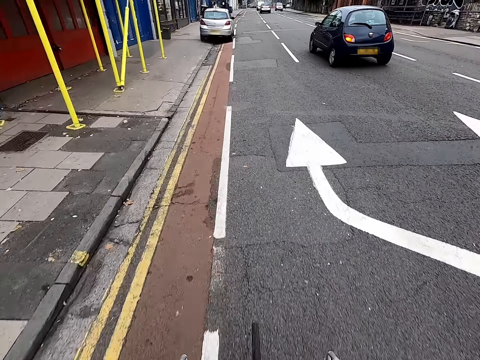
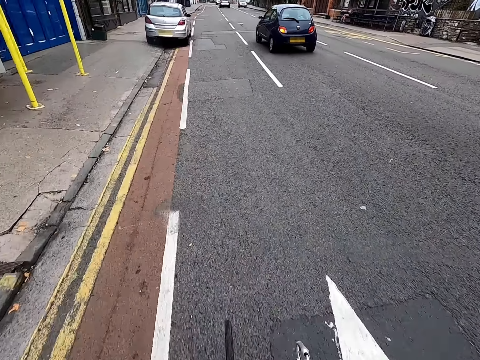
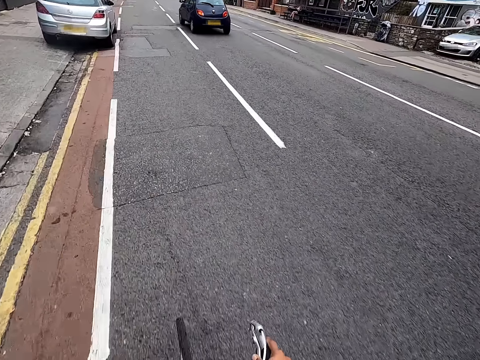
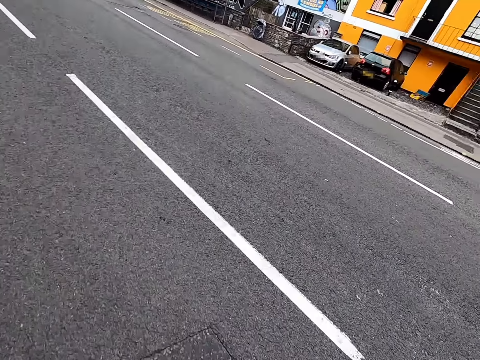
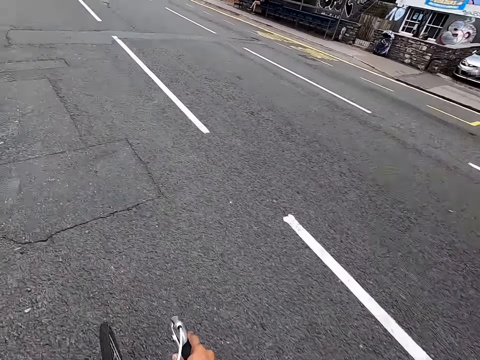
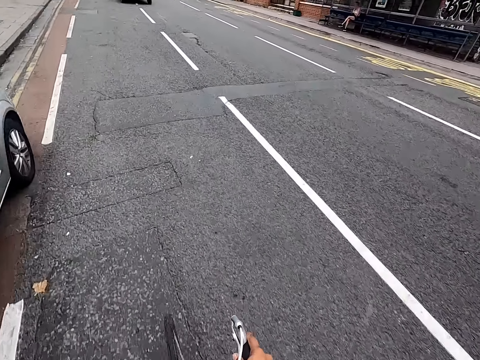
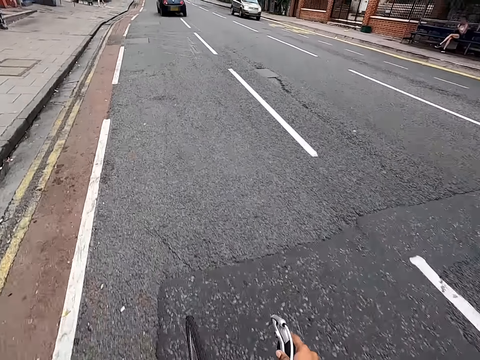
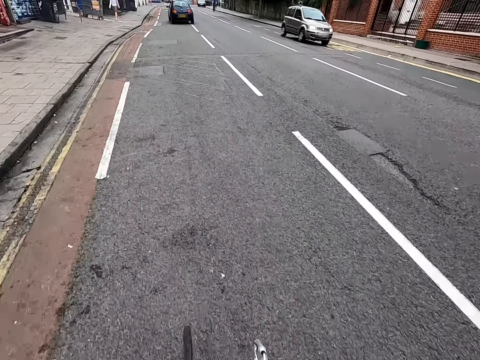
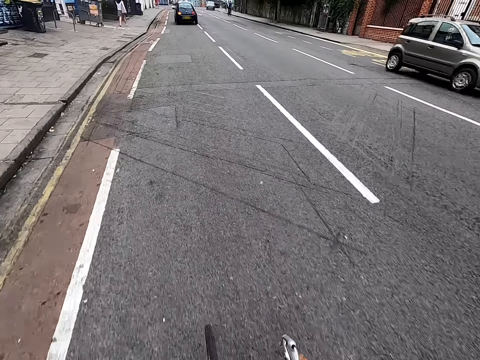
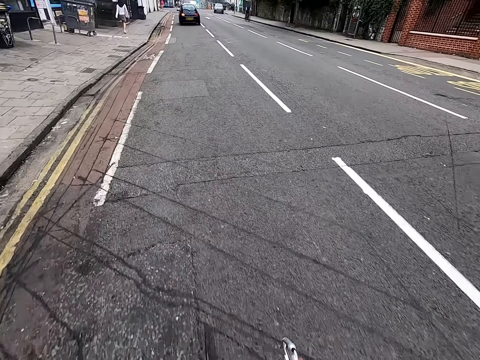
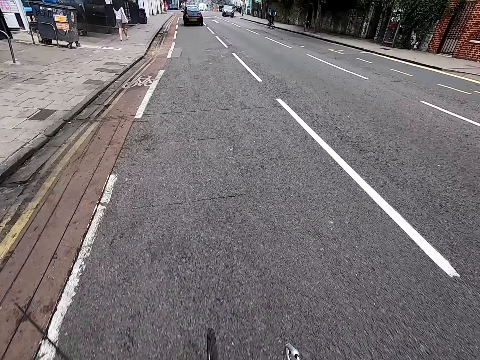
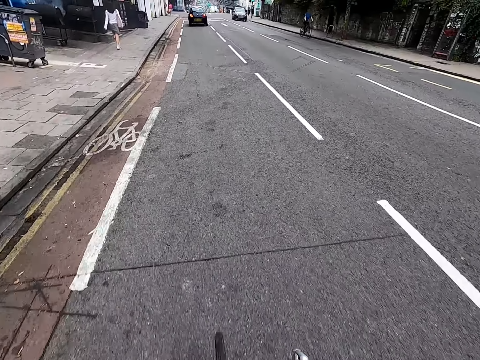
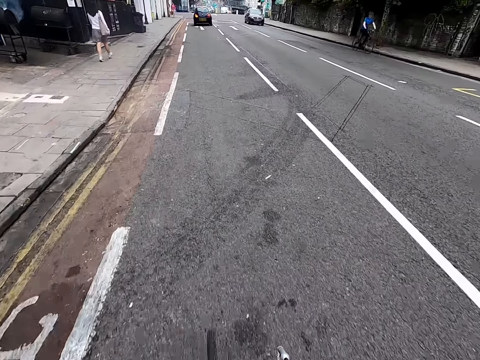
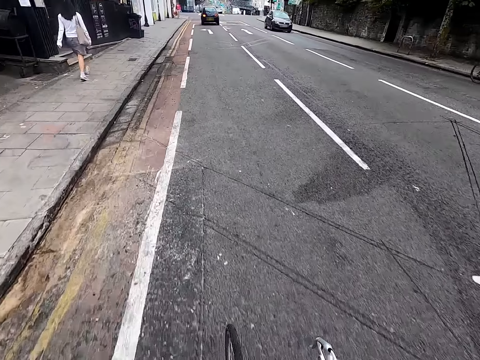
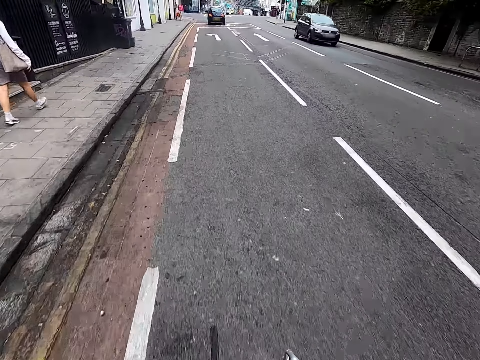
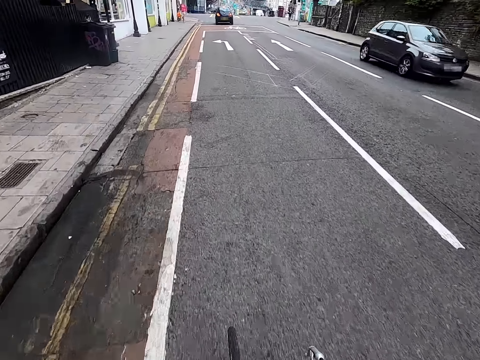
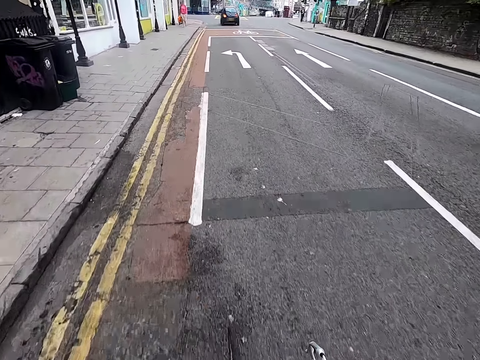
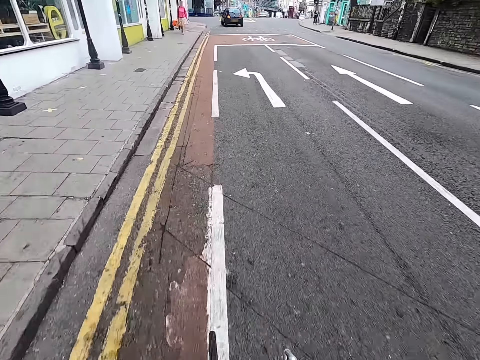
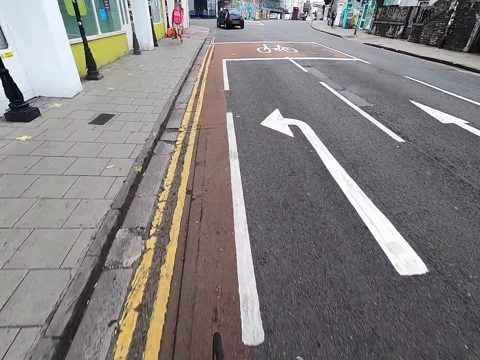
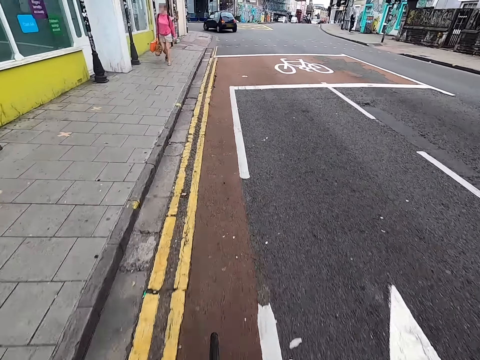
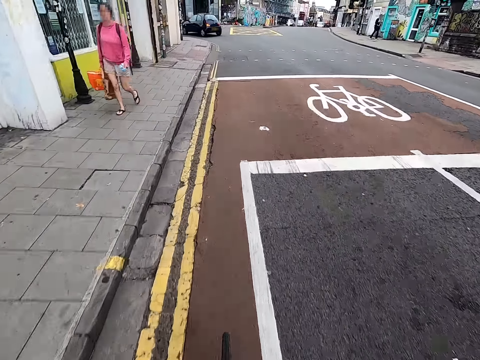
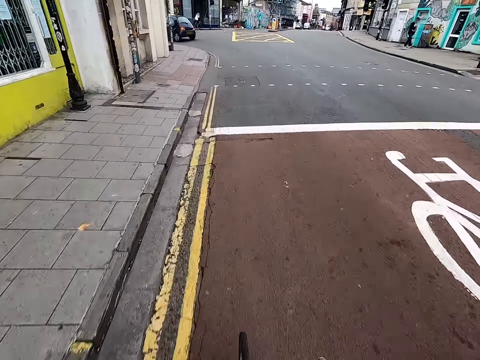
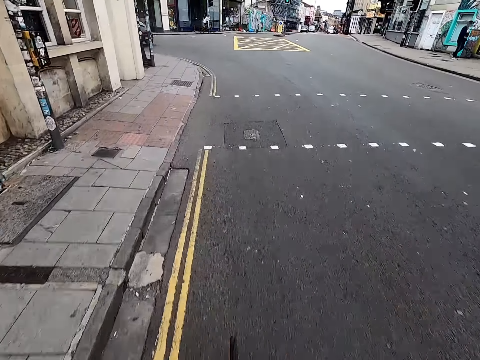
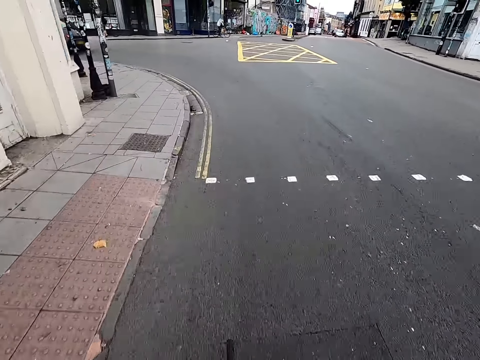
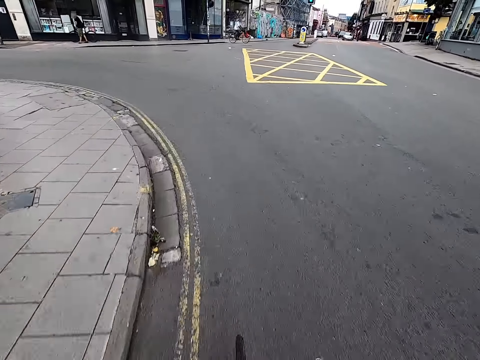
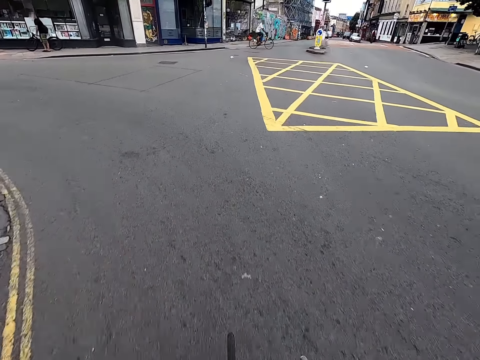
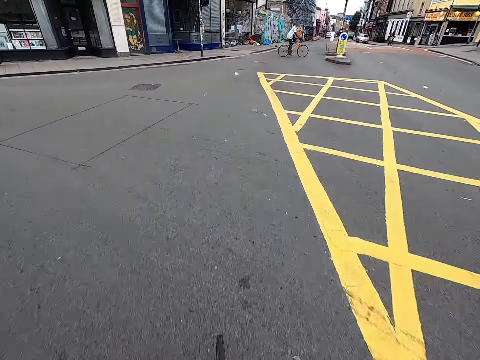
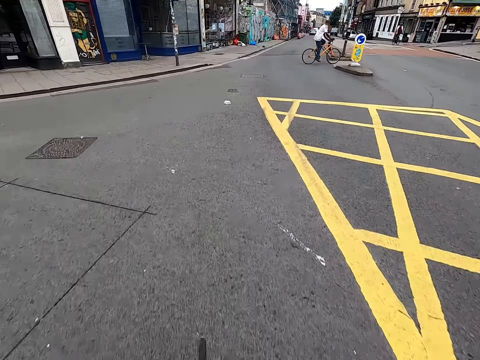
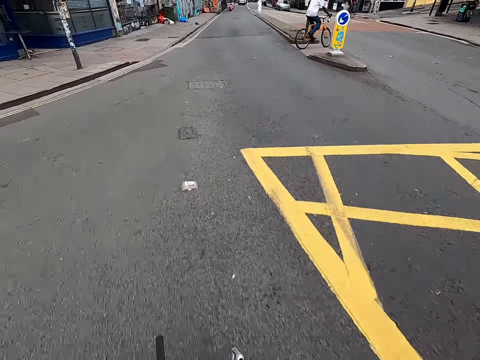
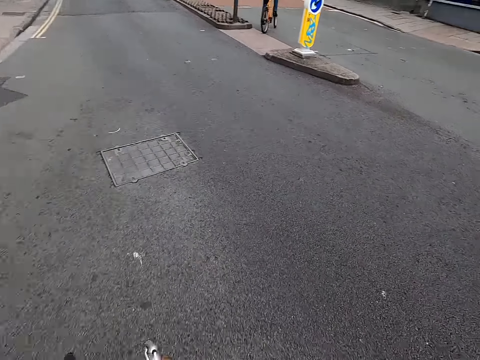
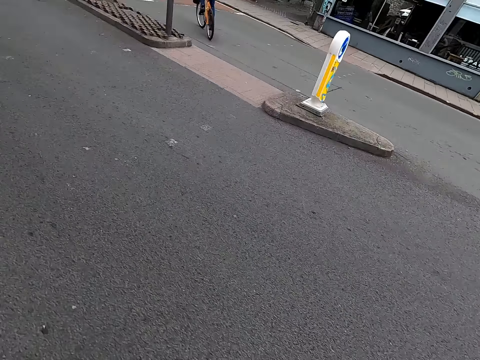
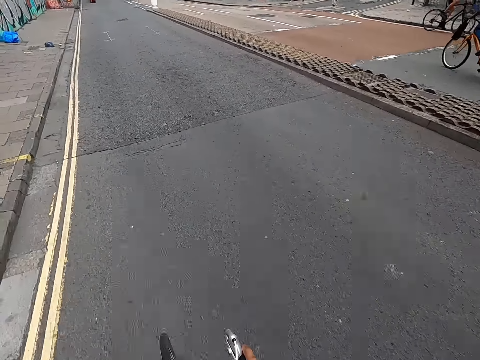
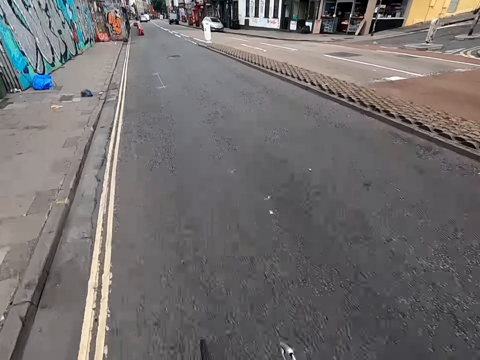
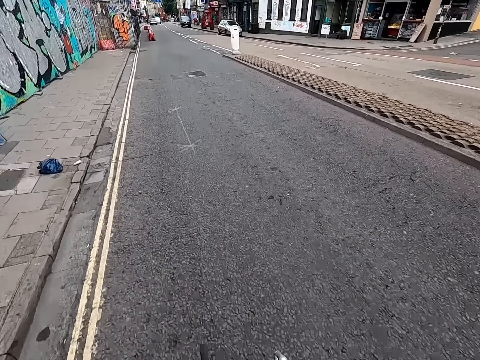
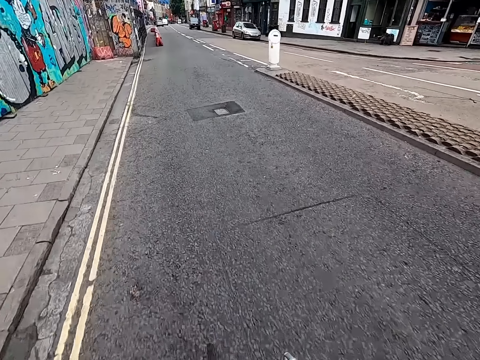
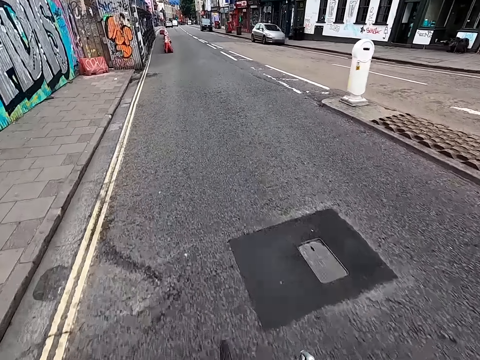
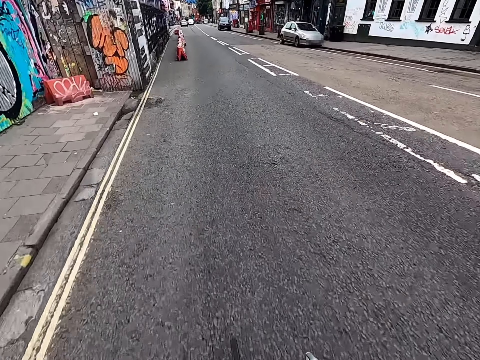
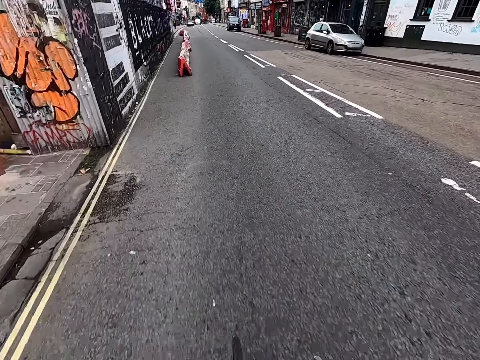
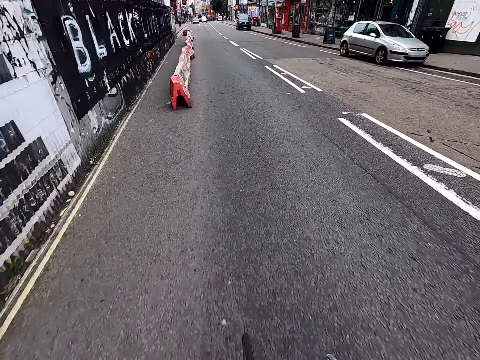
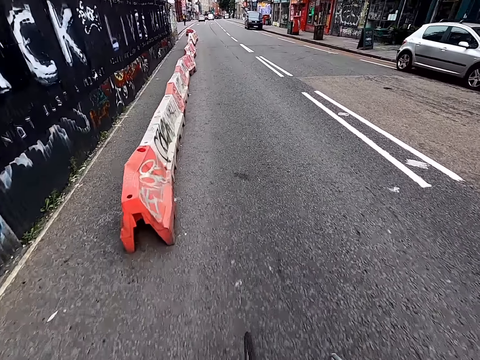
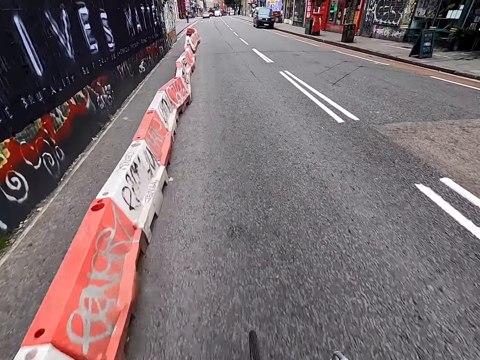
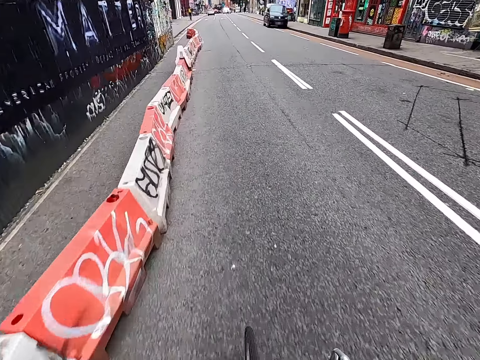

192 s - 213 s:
The camera wearer looks right. They look in front. They look right. They look in front.

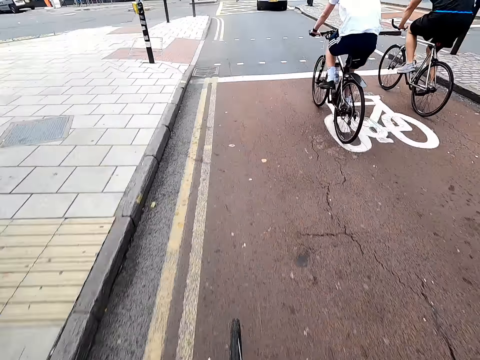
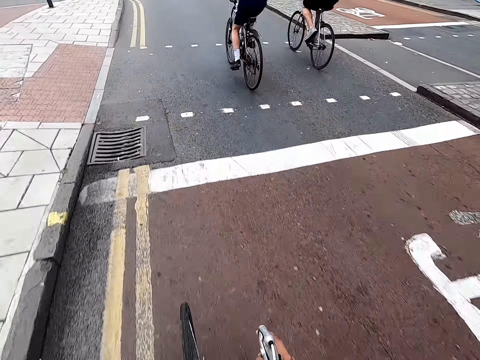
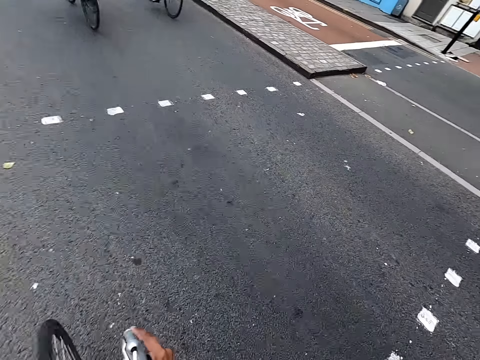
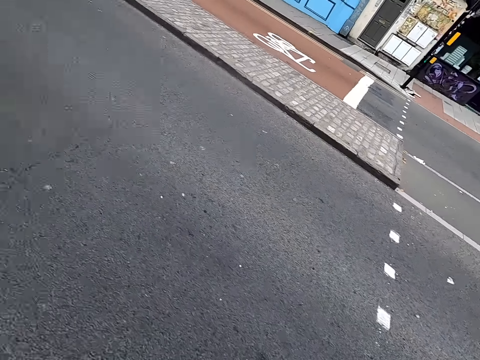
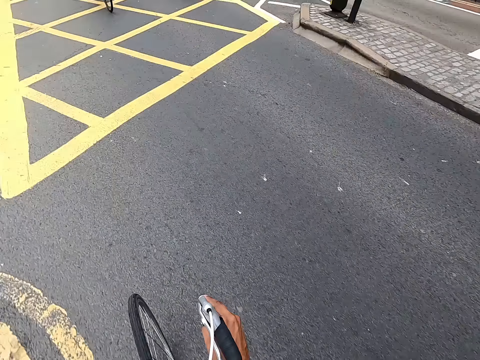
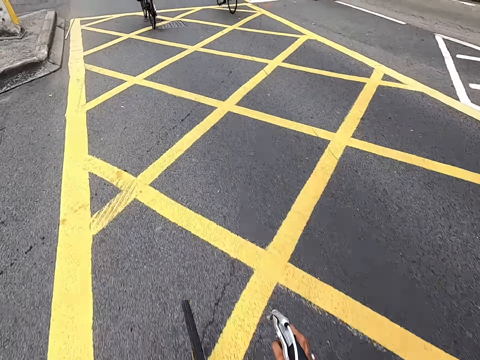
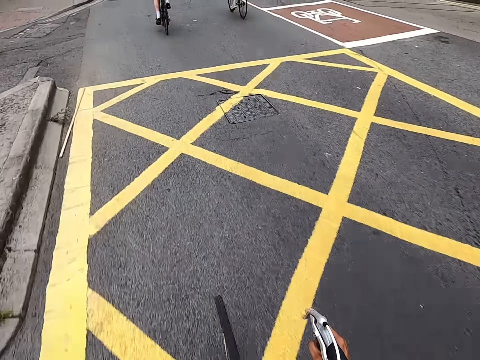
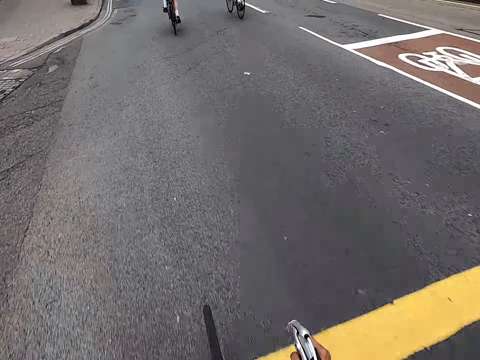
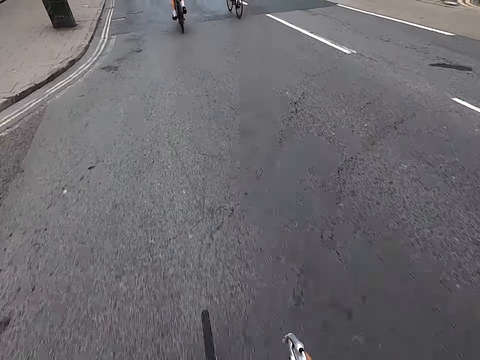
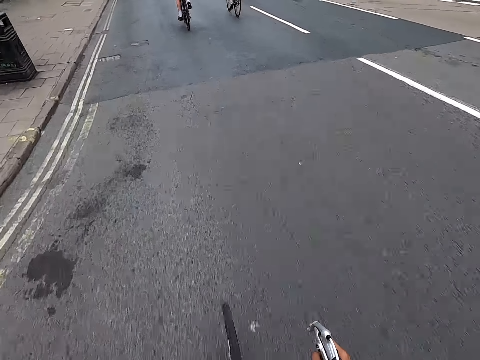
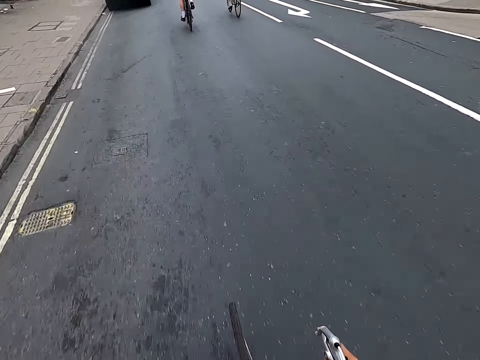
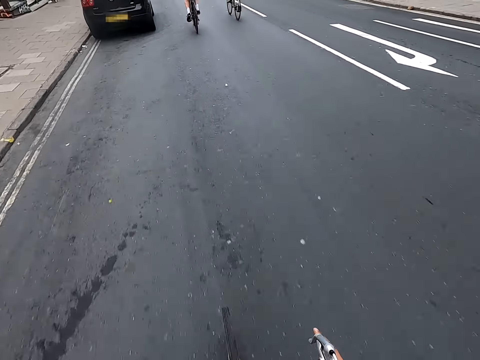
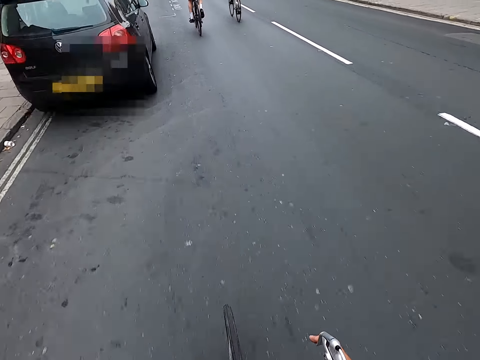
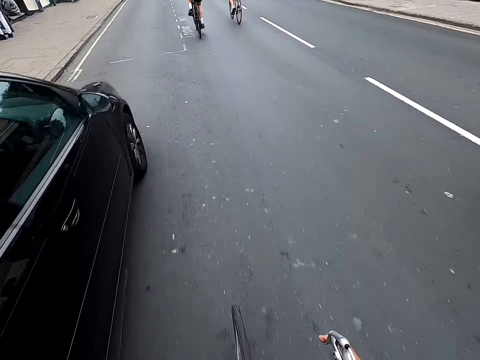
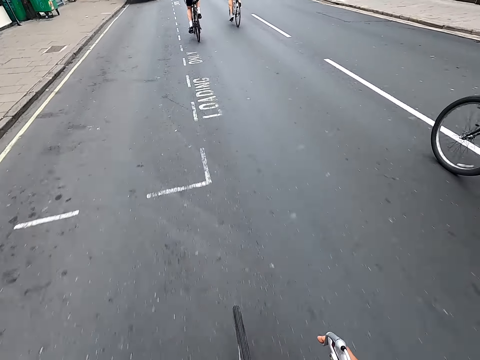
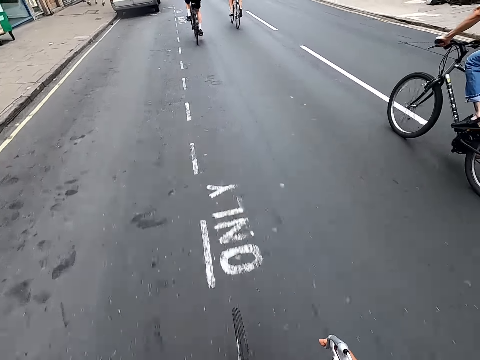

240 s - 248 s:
The camera wearer looks right. They look in front.
